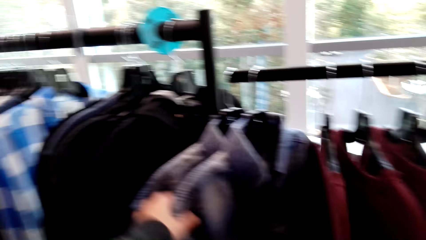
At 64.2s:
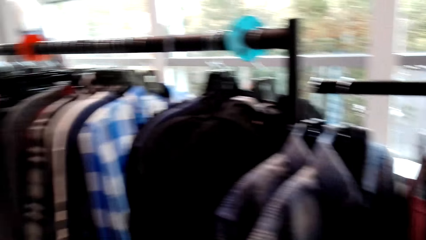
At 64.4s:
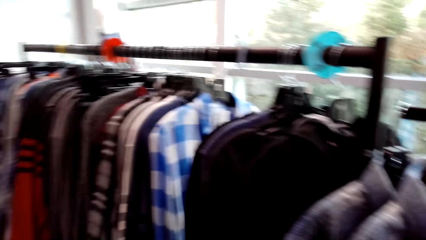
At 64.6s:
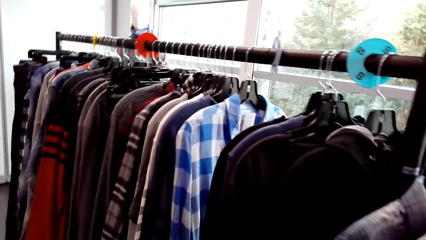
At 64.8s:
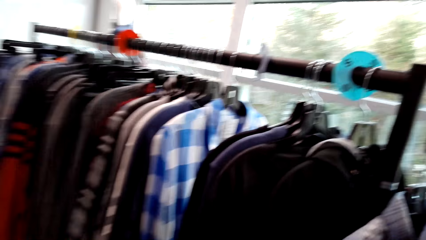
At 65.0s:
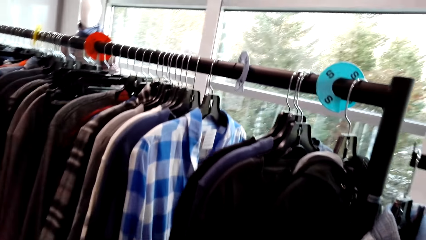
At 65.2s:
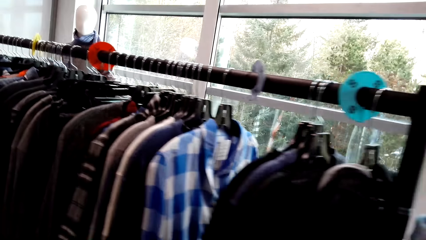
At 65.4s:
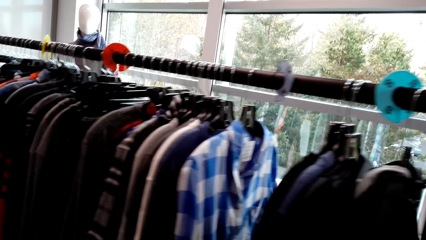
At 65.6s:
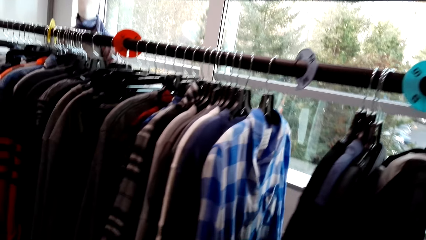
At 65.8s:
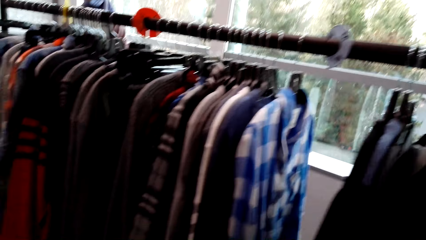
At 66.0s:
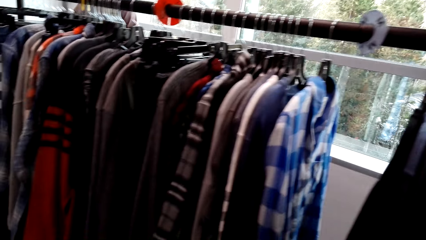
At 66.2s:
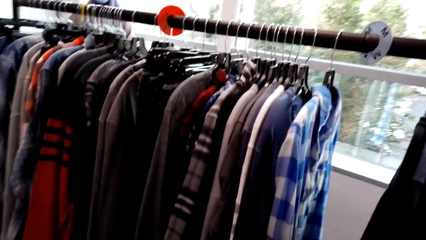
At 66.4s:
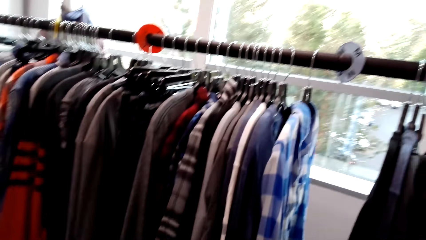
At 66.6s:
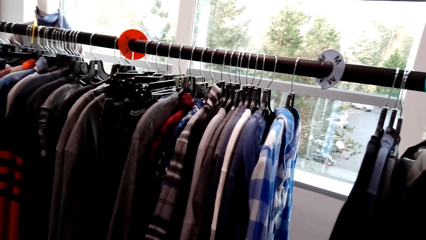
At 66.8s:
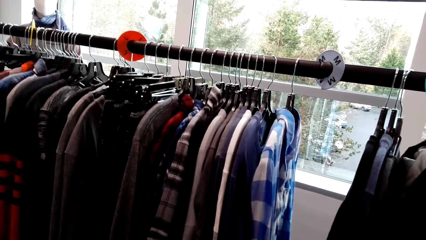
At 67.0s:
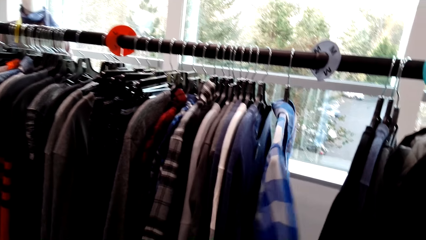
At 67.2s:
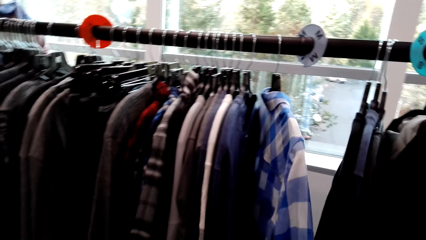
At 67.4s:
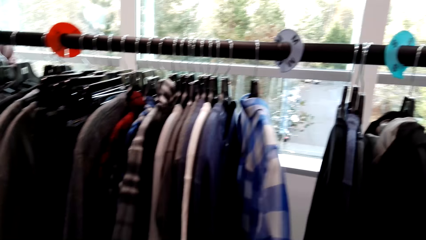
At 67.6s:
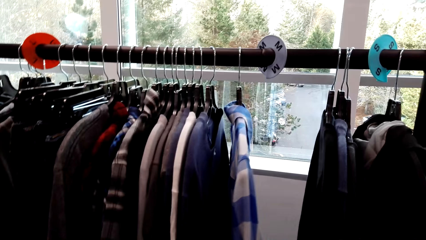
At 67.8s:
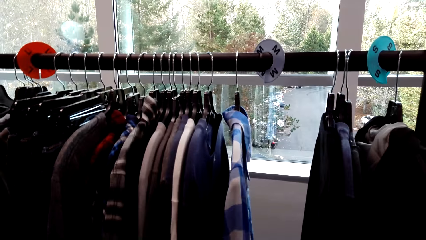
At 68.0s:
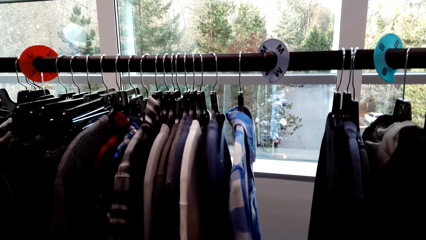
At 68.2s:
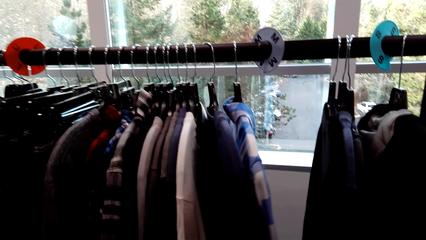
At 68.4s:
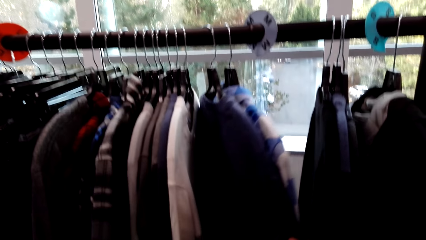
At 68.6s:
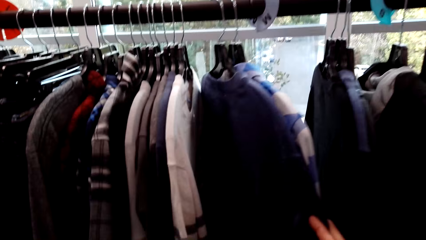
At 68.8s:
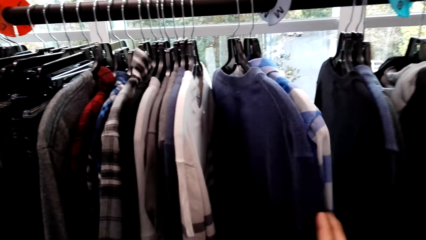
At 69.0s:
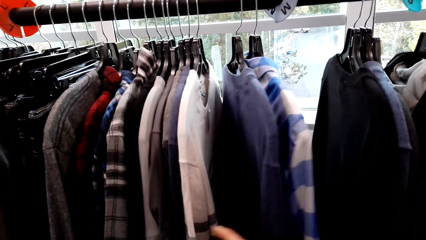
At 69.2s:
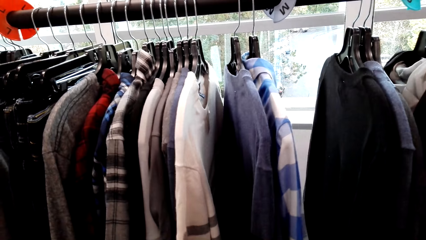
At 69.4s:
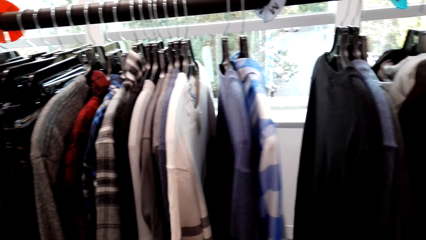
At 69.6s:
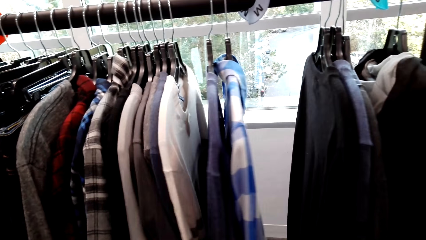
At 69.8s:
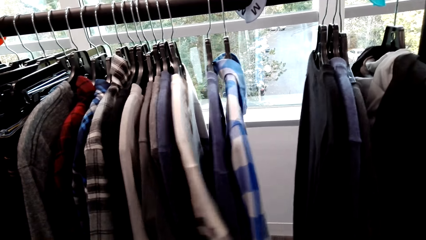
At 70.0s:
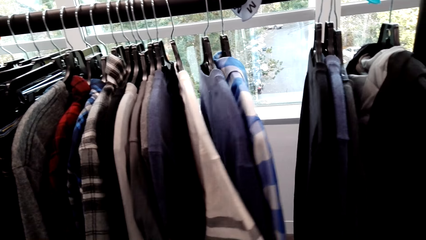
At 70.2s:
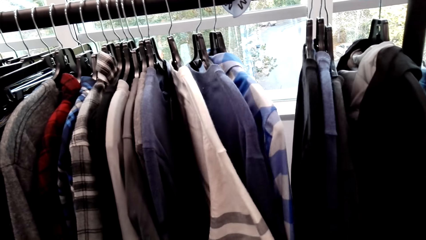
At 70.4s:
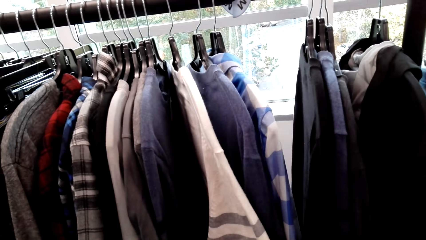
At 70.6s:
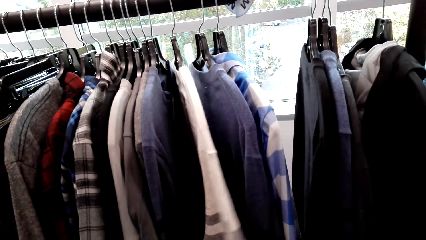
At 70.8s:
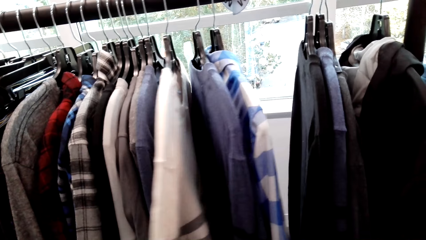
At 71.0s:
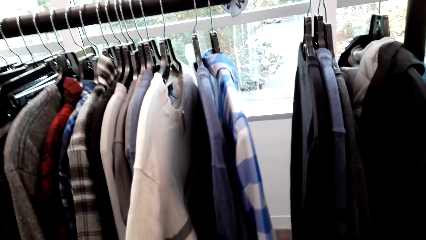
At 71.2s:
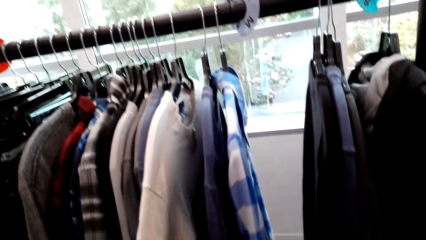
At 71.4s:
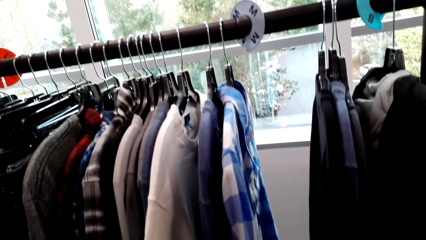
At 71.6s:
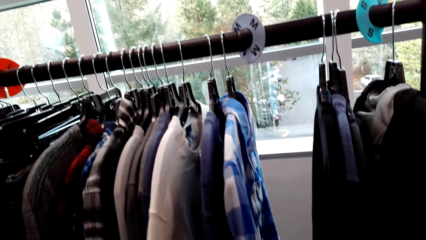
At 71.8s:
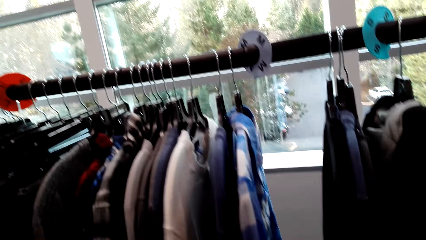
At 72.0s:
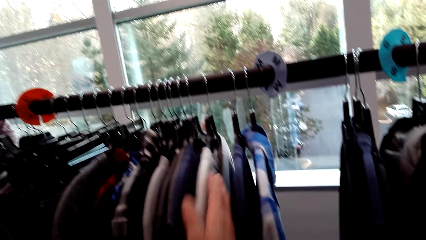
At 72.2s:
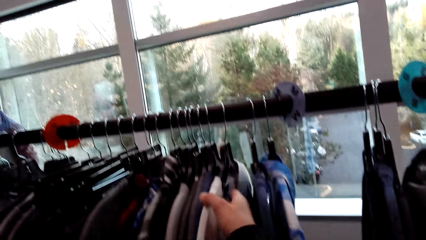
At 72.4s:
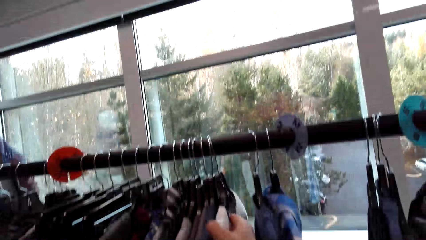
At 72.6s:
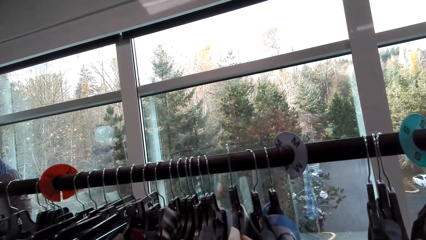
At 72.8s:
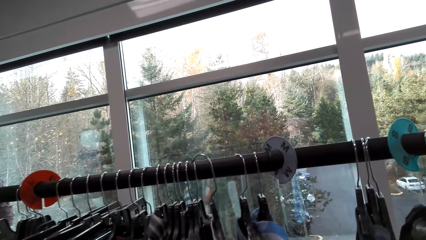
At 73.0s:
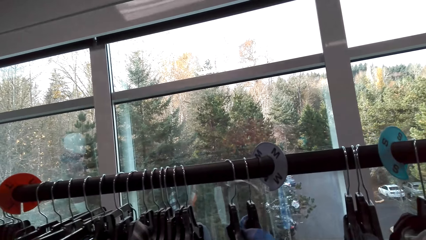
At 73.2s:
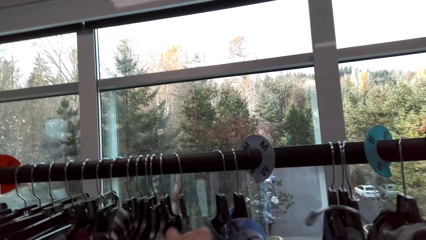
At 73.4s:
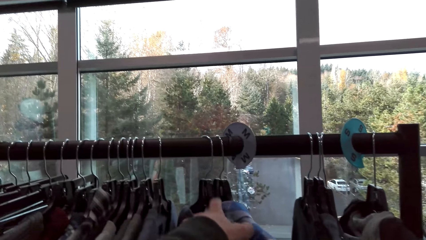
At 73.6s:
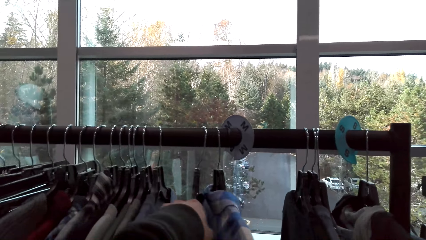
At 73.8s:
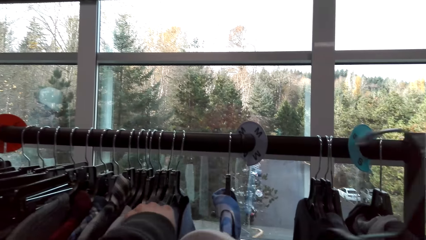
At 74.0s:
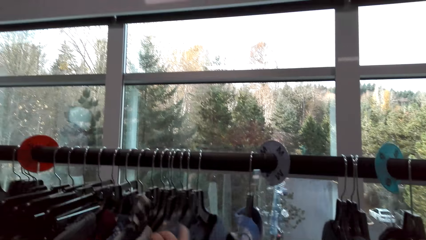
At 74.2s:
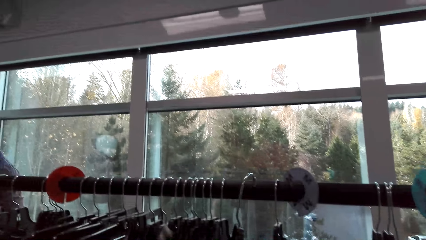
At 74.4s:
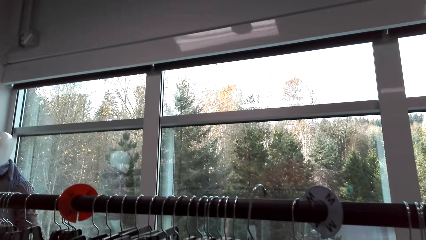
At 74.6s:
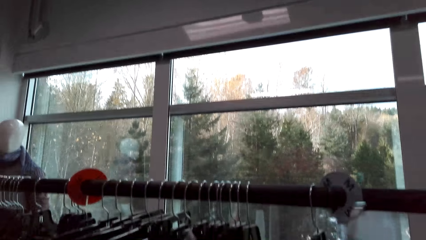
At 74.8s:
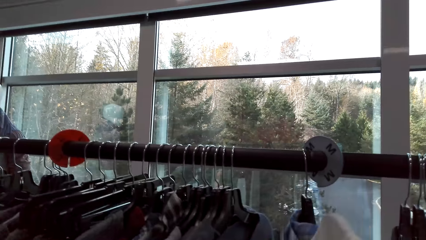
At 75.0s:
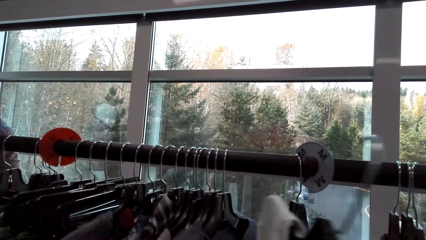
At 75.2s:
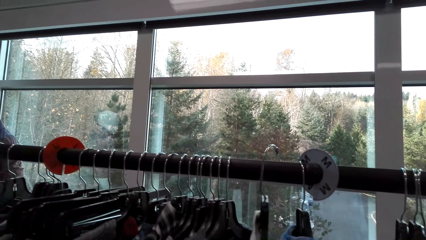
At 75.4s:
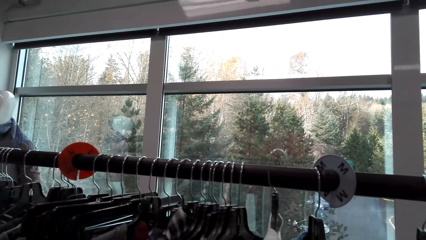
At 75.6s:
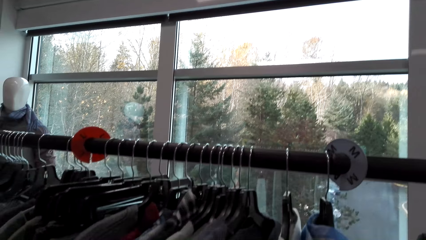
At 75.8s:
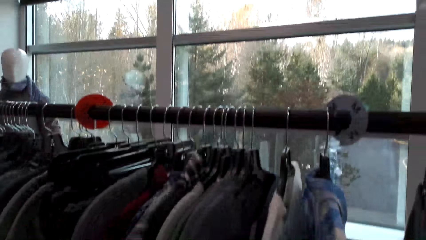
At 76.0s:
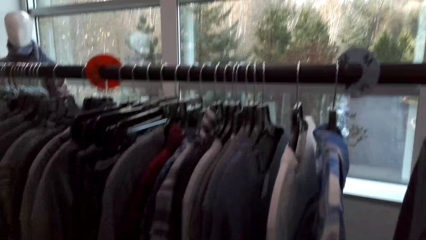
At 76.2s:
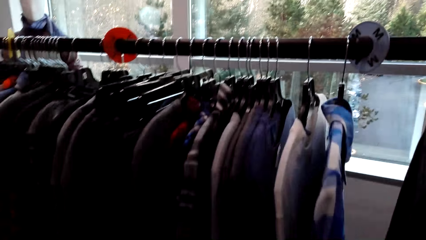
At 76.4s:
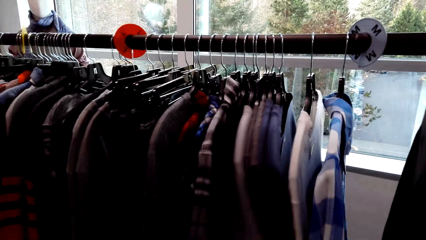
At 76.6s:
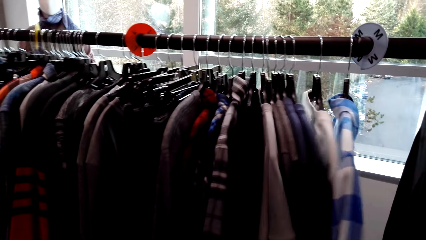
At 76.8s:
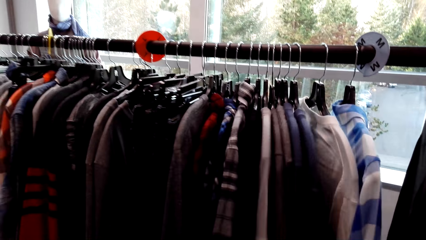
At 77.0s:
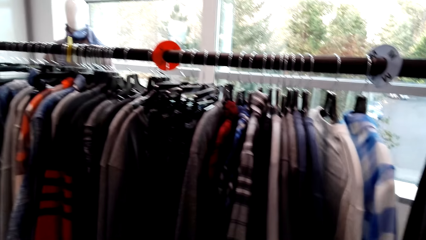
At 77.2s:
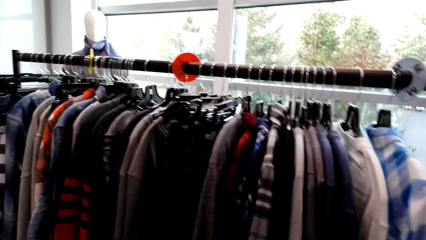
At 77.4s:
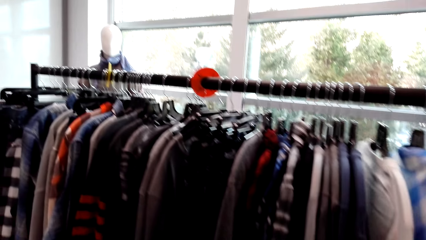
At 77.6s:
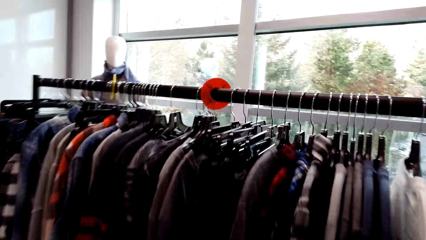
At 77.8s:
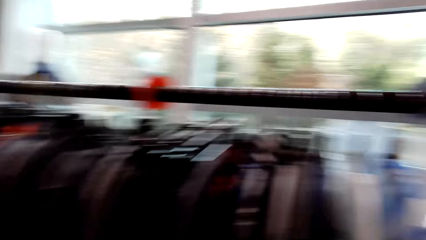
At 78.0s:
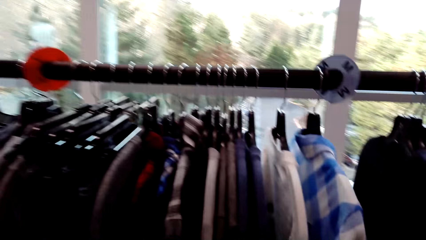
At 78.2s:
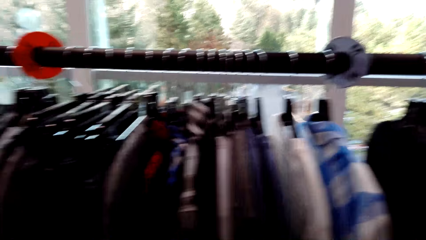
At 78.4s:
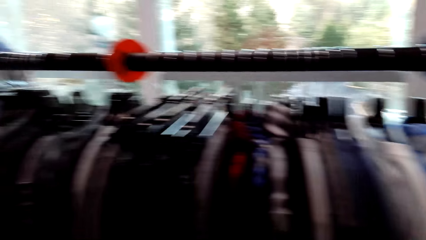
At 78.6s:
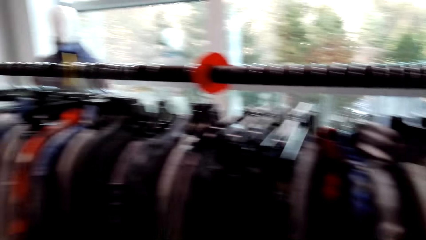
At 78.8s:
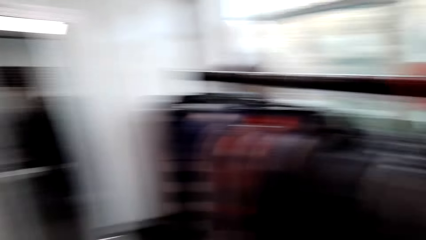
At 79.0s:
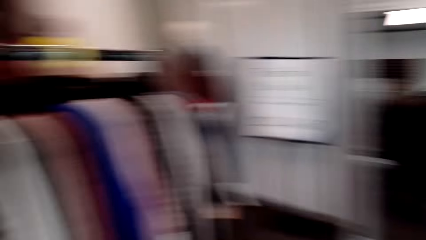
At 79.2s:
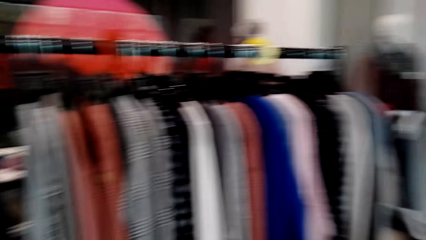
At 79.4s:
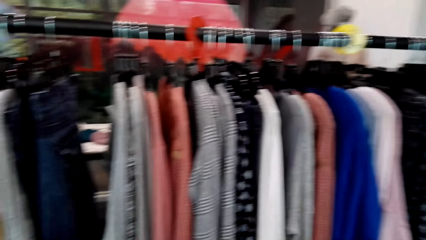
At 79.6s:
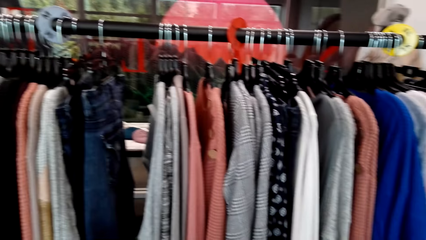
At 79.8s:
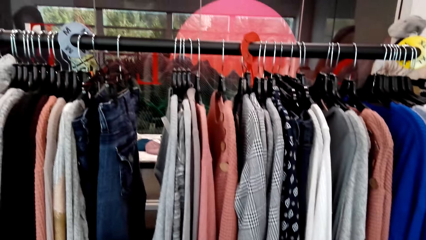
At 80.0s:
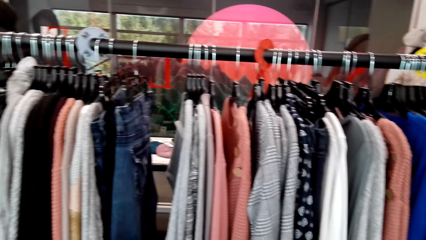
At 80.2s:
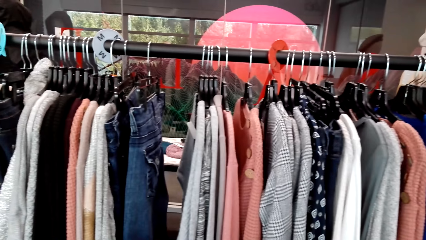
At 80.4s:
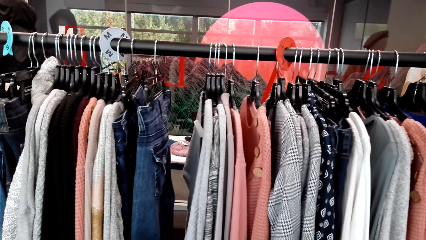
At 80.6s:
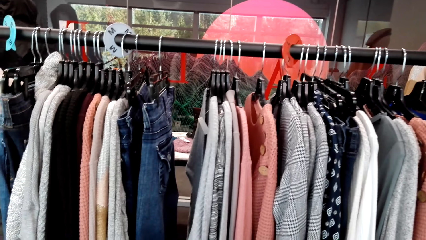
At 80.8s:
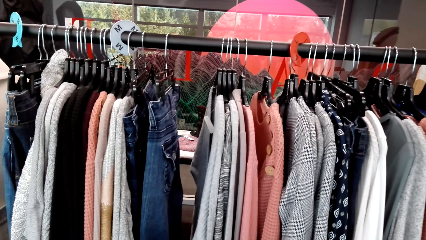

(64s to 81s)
The camera wearer picks a shirt. They pick a shirt again. They pick a sweater top. They pick up a cloth from the hanger. They put the cloth back on the hanger.
